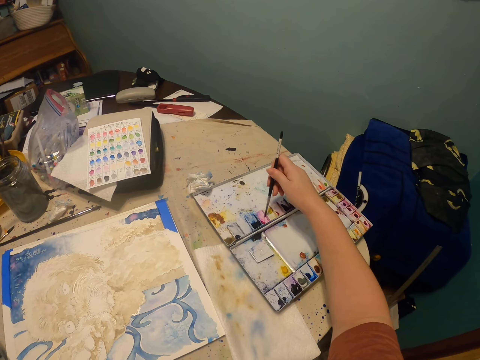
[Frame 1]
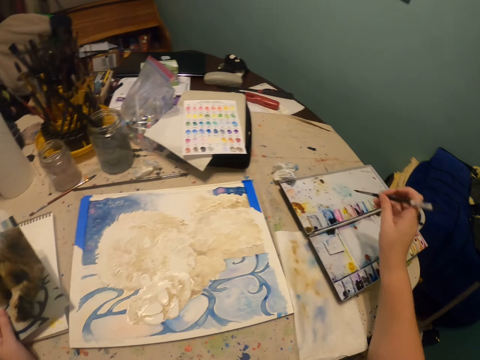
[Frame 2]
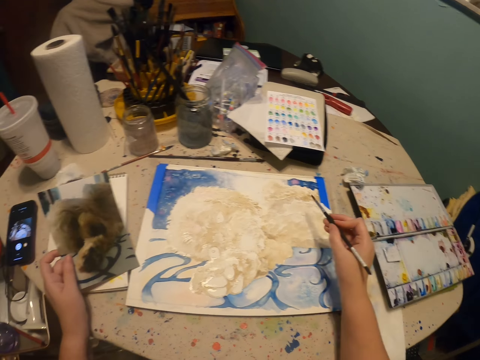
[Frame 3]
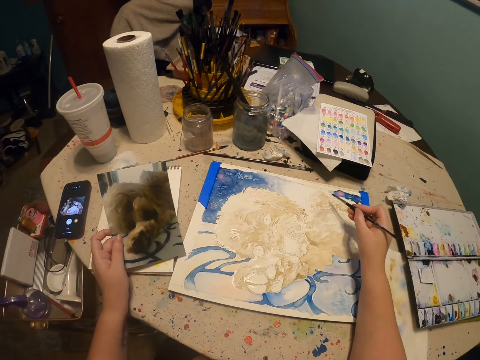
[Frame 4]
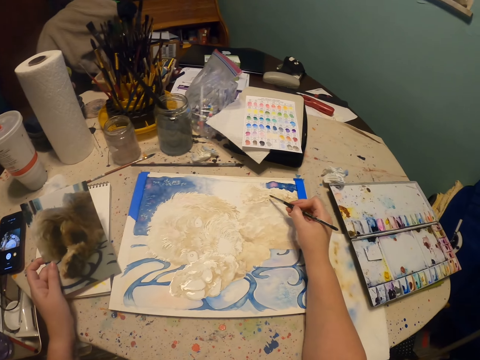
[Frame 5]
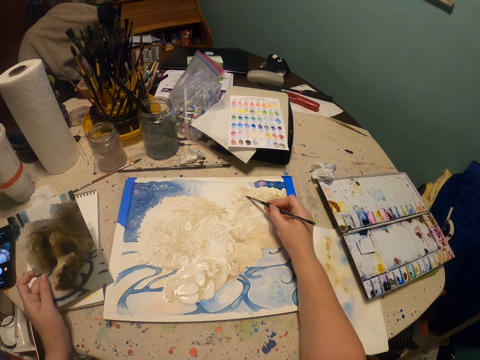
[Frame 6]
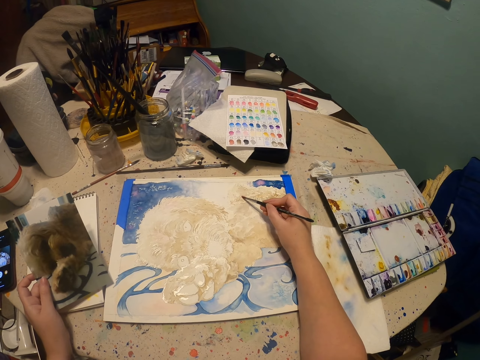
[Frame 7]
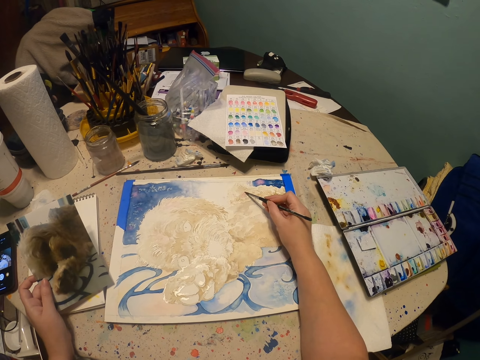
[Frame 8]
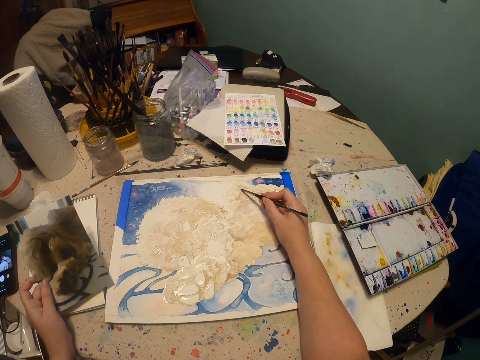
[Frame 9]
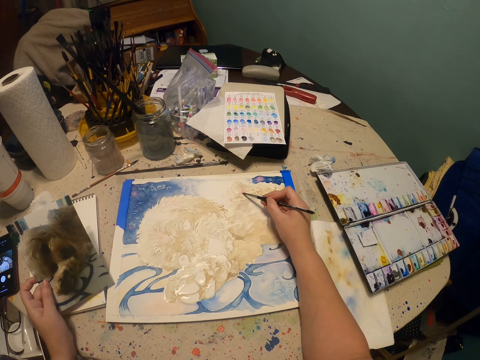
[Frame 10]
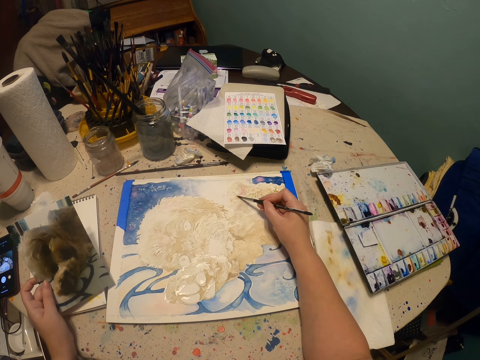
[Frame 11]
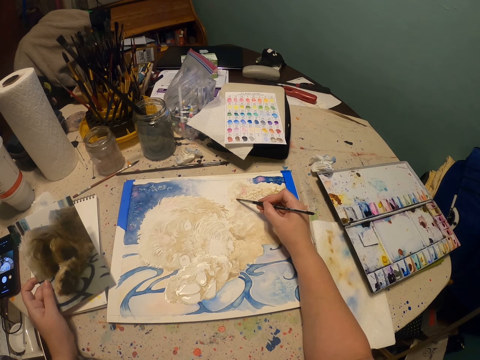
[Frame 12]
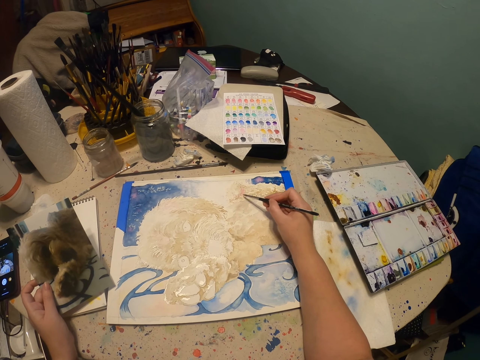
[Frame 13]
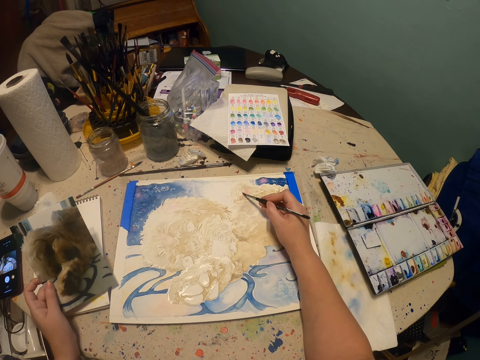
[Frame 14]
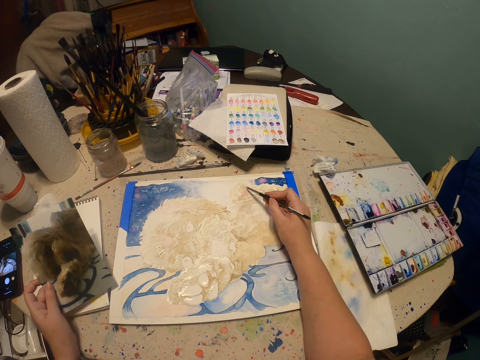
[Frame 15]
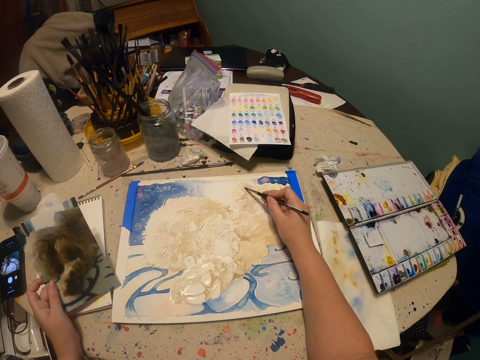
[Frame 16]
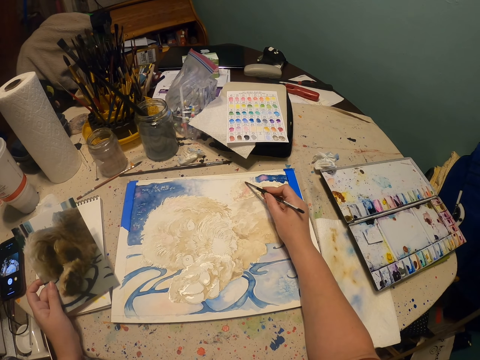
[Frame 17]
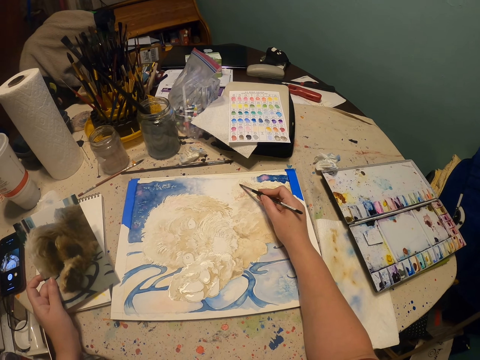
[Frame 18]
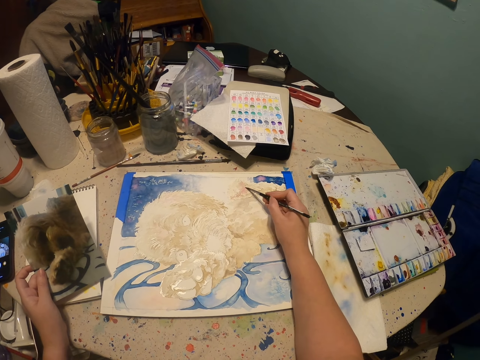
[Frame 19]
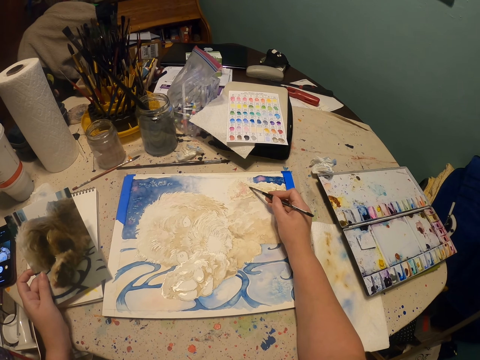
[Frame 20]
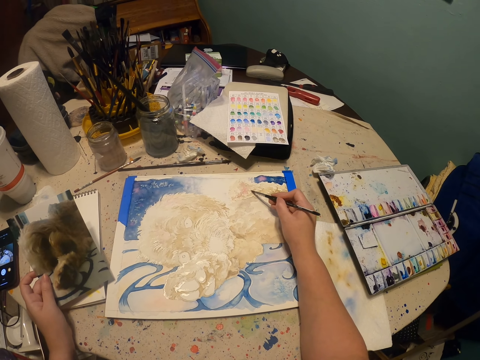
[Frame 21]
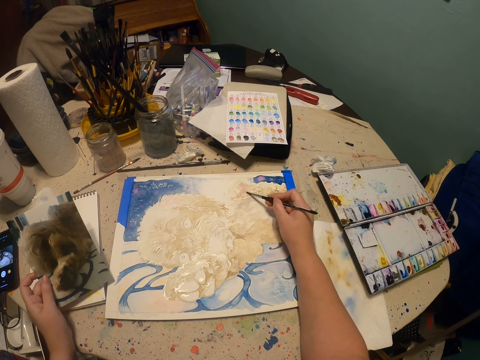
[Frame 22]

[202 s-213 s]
The camera wearer scoops the paint from the paintbox. They paint on the paint paper.

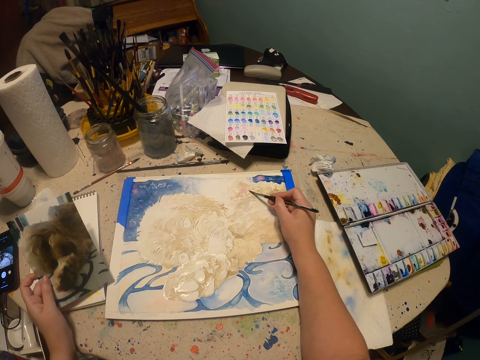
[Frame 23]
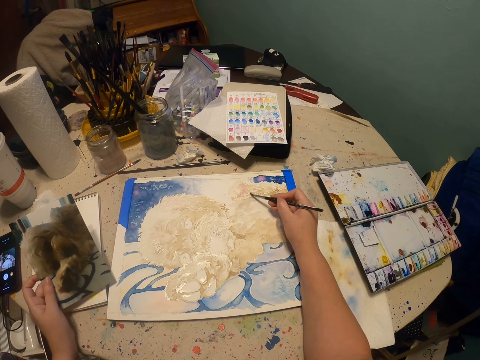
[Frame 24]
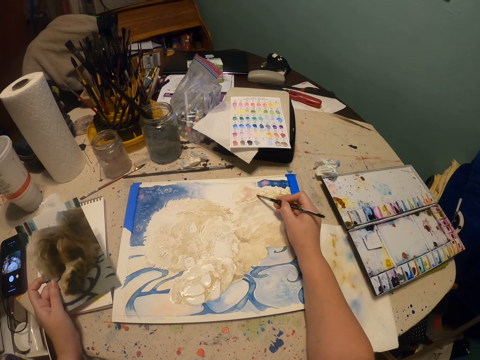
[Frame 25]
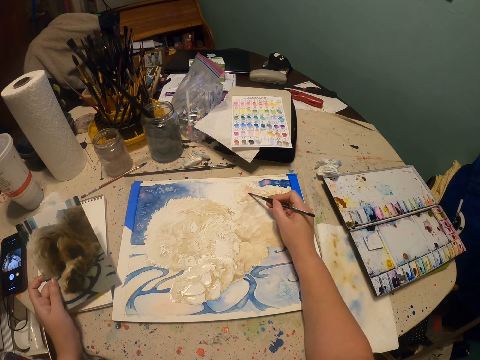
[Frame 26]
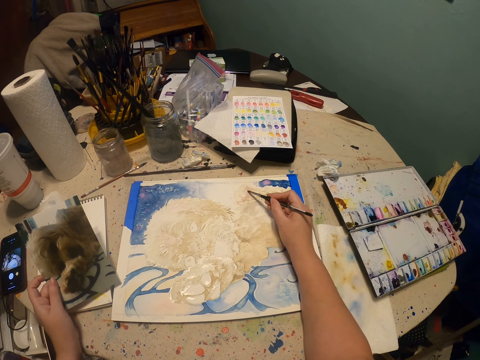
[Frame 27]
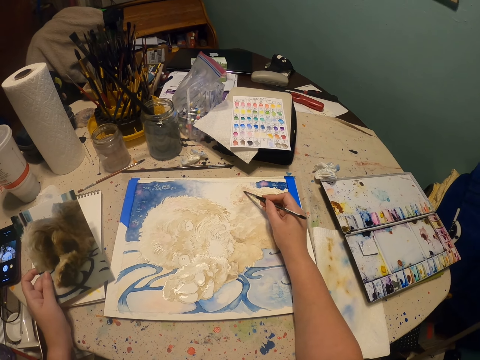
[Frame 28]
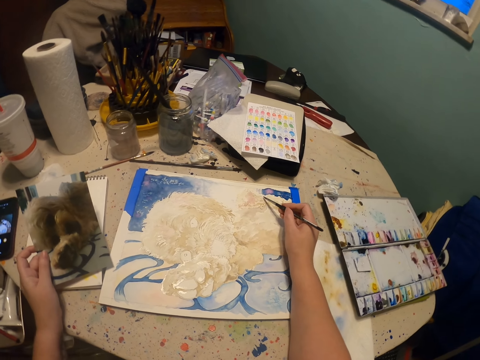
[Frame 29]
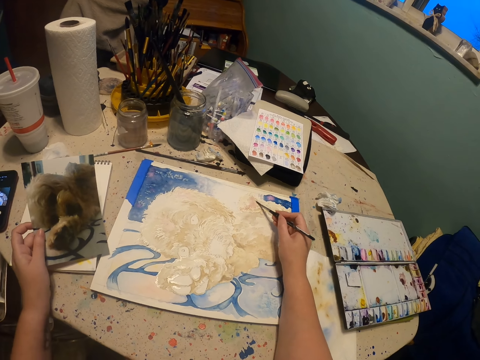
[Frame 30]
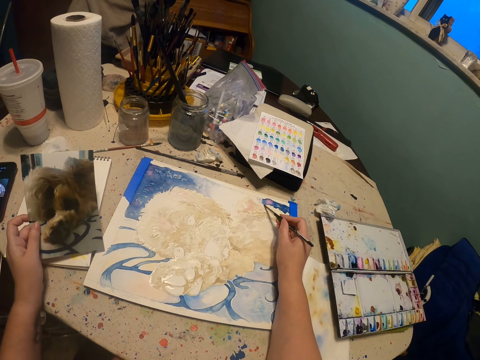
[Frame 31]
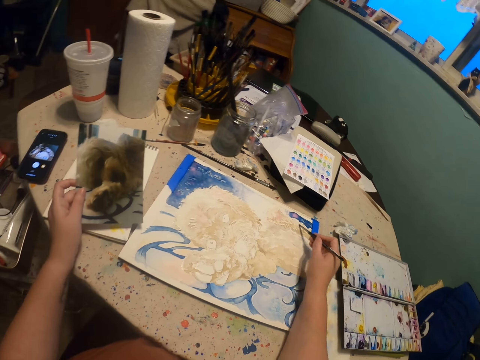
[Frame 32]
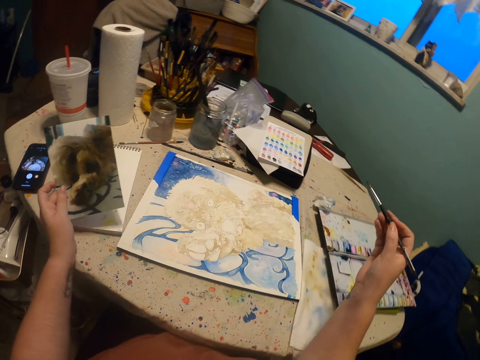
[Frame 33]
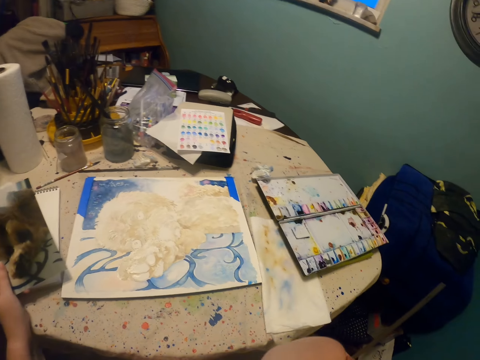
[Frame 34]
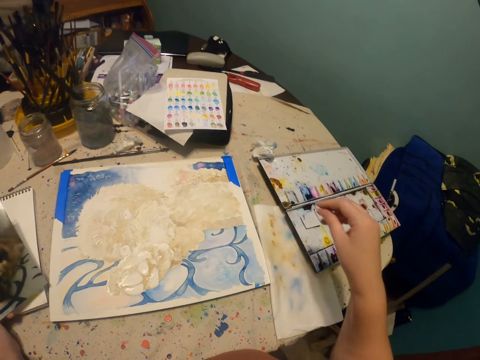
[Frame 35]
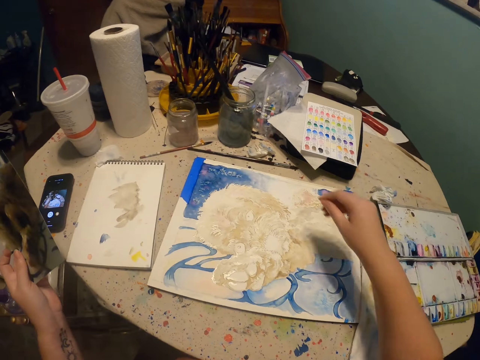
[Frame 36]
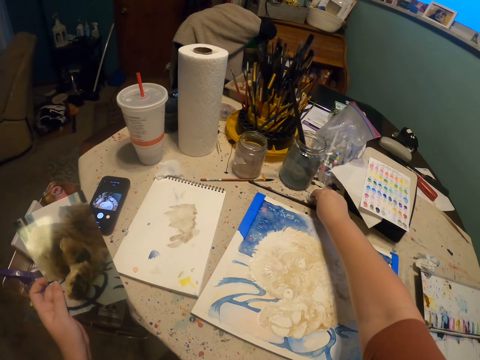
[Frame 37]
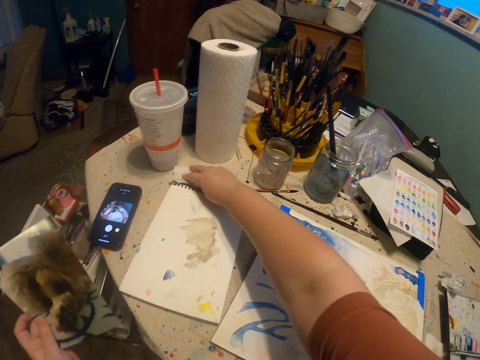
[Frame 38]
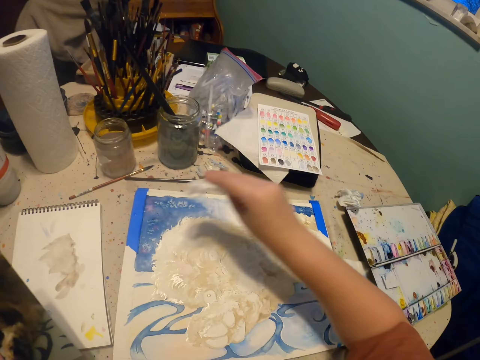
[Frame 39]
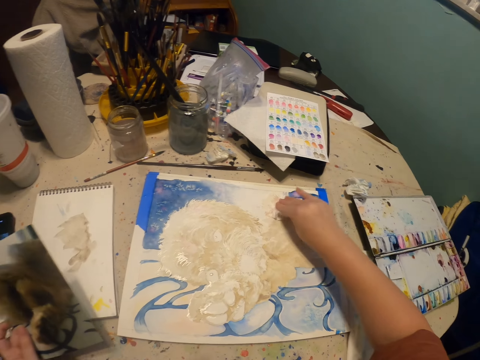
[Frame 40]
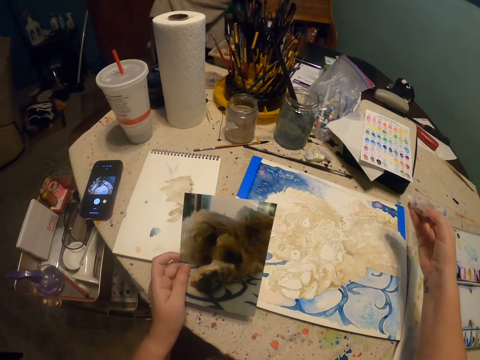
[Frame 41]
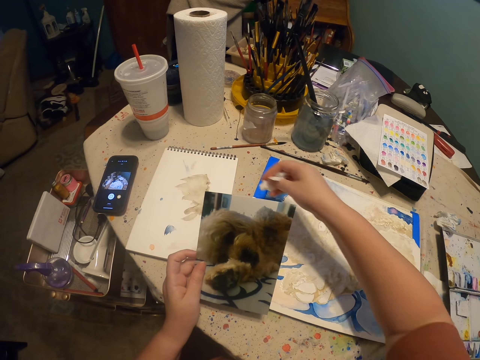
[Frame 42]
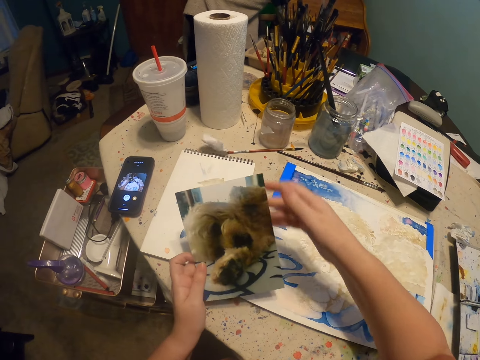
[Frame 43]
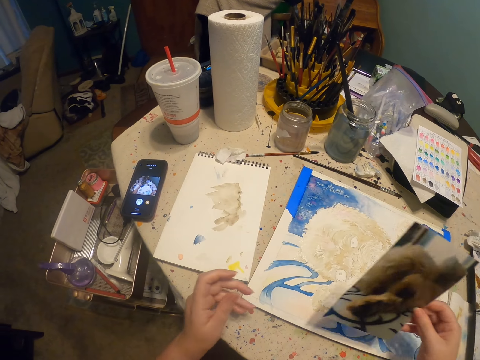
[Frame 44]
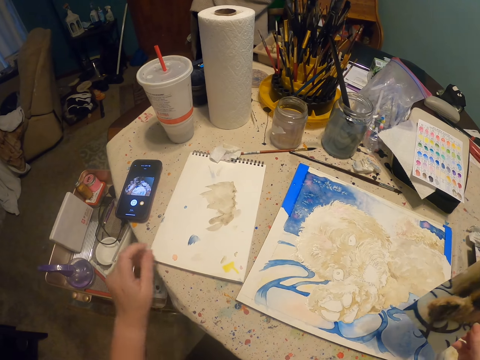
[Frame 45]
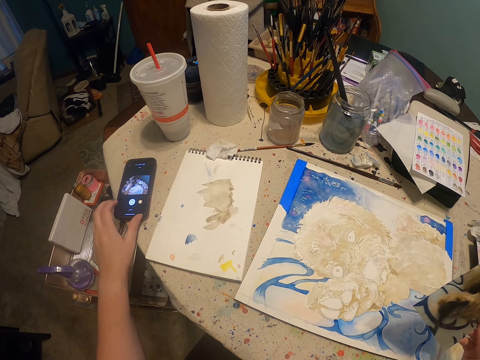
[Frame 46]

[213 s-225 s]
The camera wearer holds the paintbrush in the mouth. They pick serviette paper from the table. They wipe the paint paper. They drop the serviette paper on the table. They exchange the picture to the right hand.
